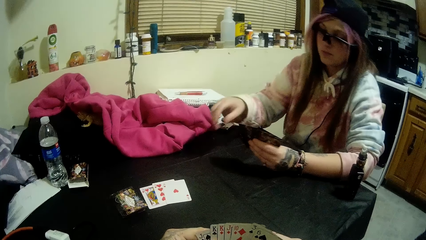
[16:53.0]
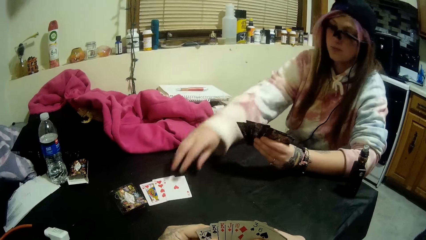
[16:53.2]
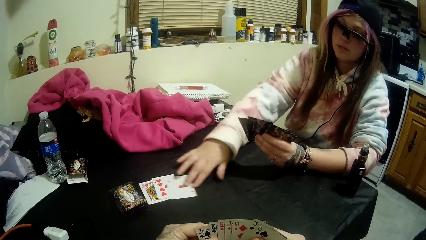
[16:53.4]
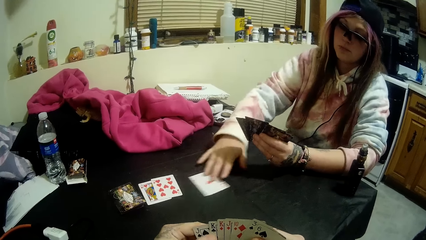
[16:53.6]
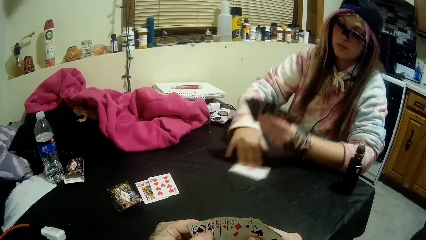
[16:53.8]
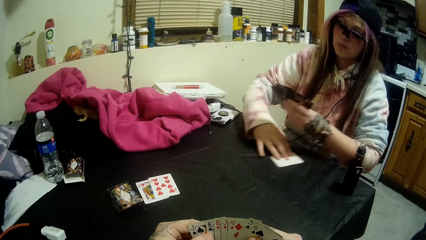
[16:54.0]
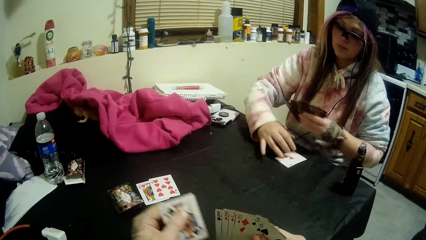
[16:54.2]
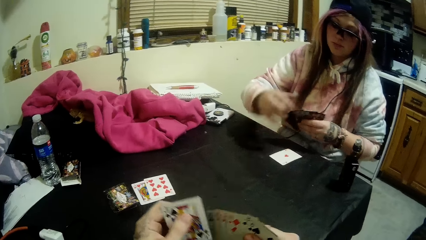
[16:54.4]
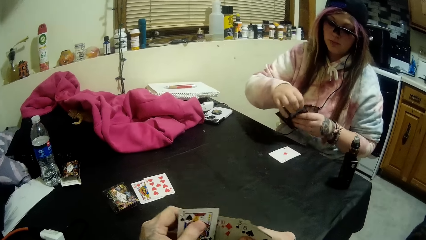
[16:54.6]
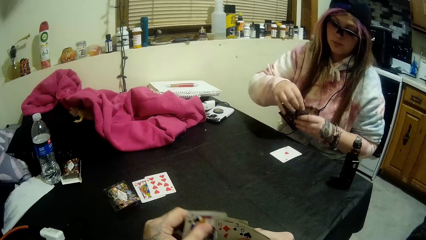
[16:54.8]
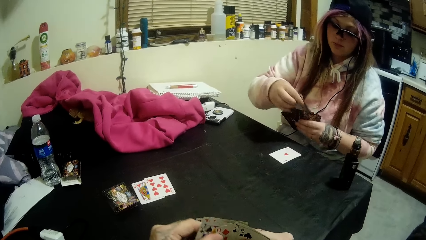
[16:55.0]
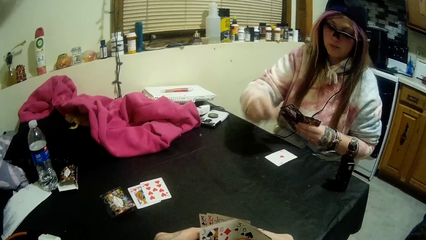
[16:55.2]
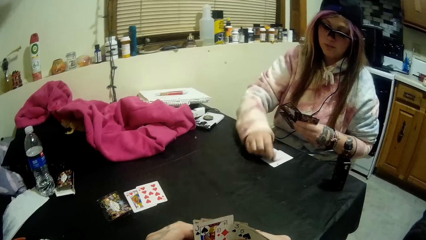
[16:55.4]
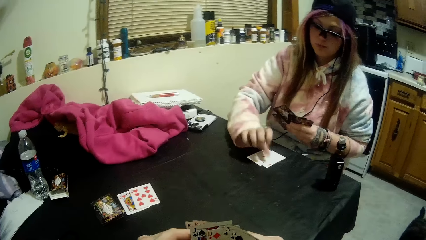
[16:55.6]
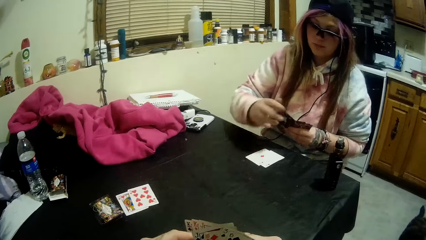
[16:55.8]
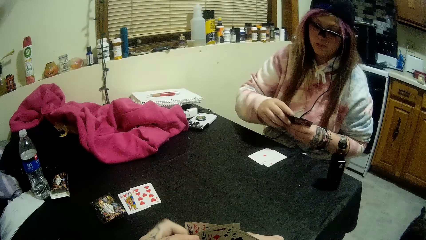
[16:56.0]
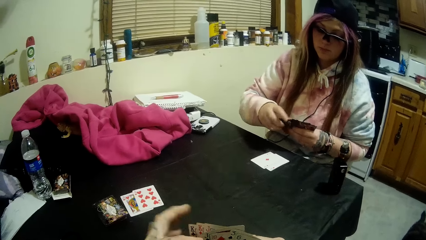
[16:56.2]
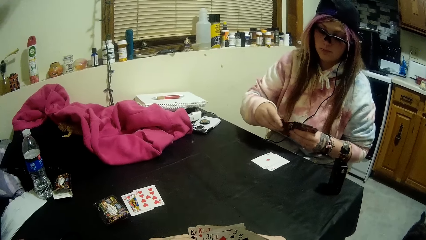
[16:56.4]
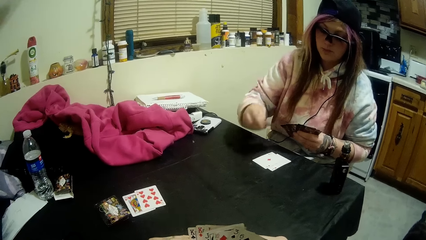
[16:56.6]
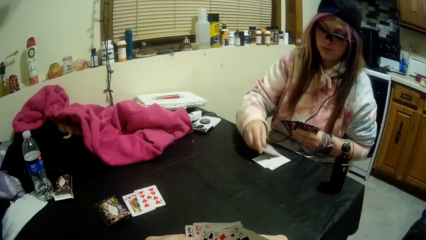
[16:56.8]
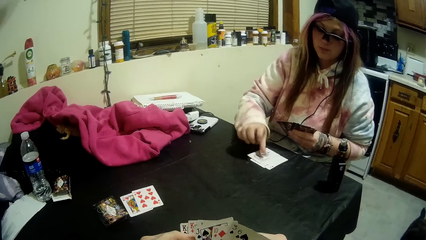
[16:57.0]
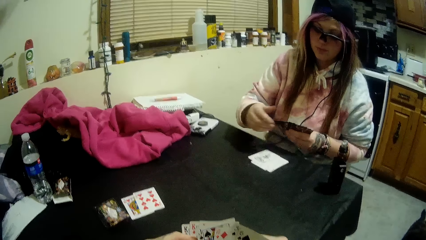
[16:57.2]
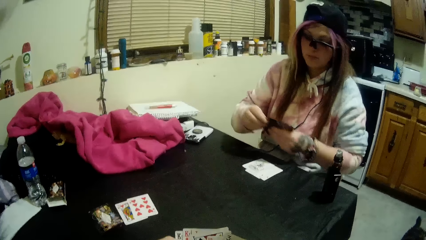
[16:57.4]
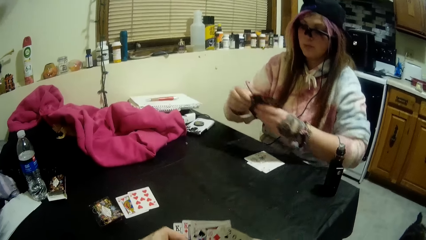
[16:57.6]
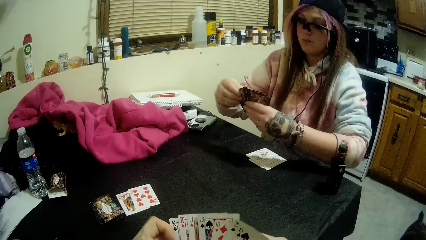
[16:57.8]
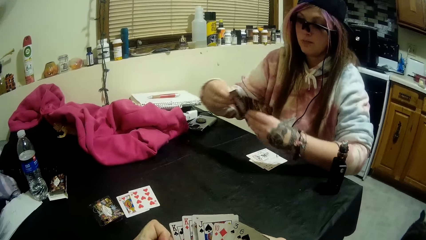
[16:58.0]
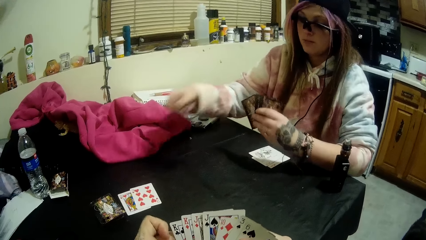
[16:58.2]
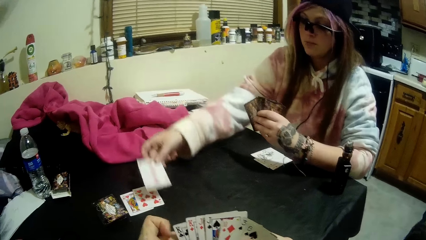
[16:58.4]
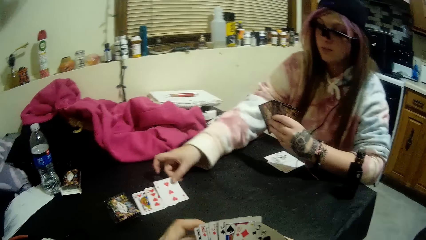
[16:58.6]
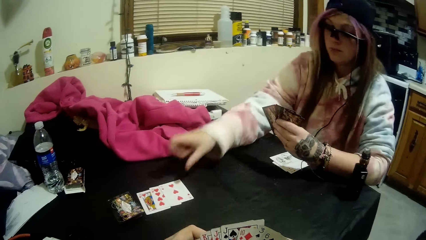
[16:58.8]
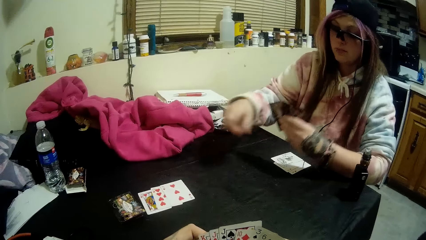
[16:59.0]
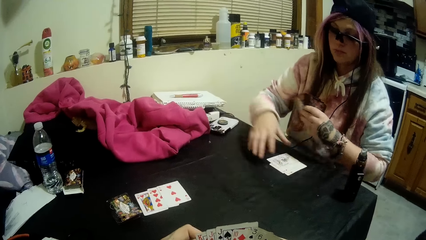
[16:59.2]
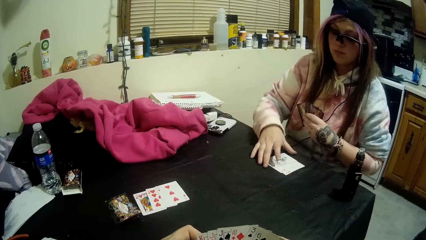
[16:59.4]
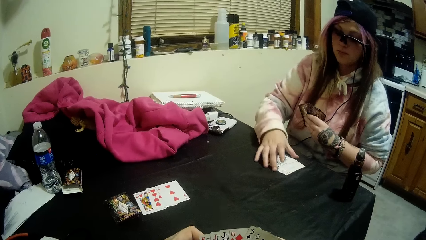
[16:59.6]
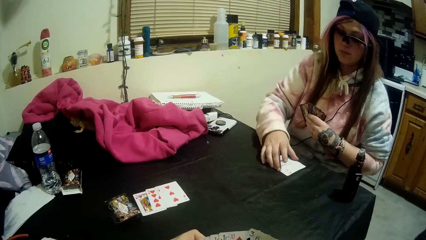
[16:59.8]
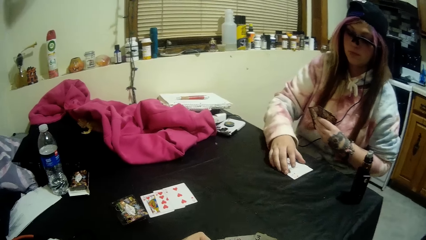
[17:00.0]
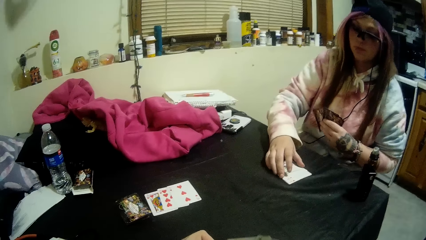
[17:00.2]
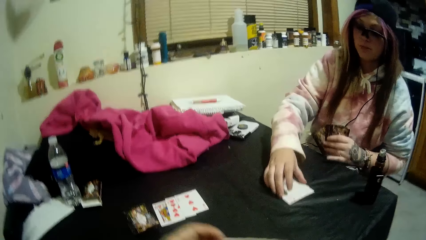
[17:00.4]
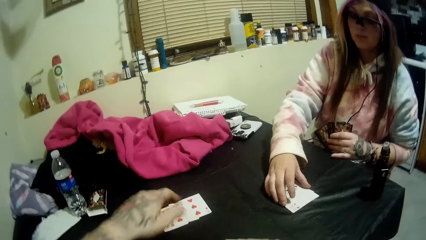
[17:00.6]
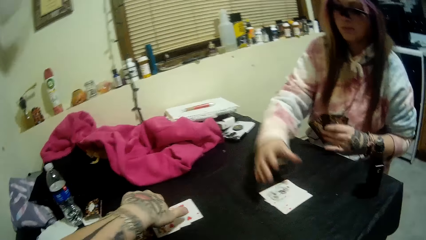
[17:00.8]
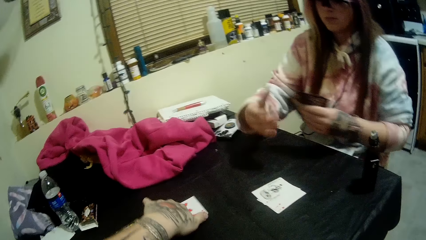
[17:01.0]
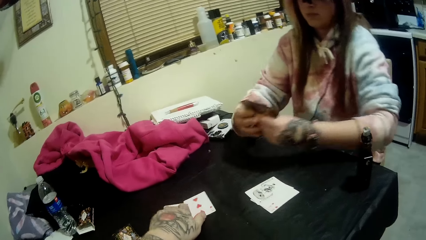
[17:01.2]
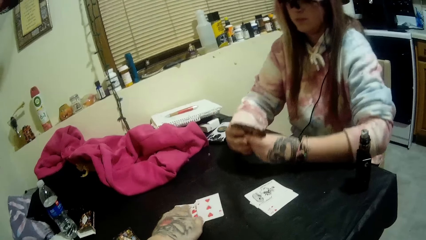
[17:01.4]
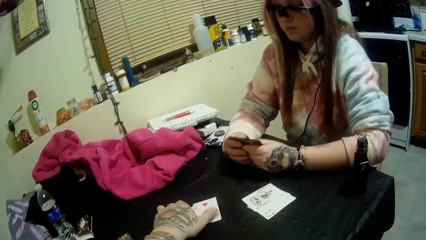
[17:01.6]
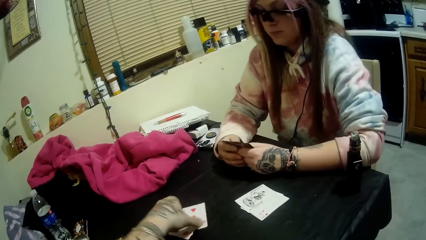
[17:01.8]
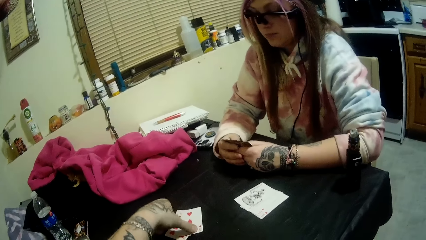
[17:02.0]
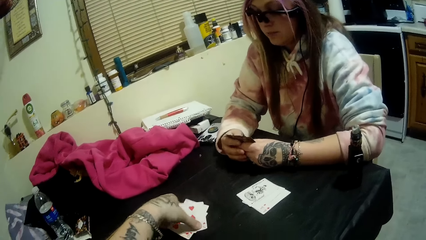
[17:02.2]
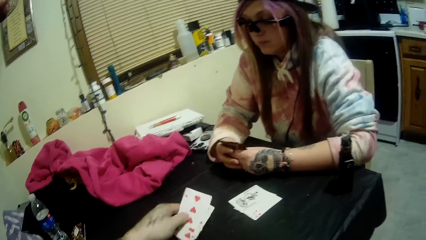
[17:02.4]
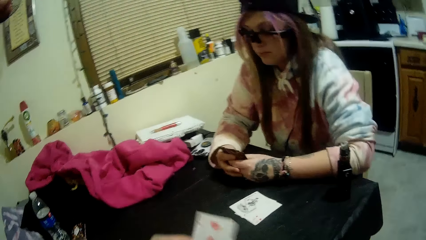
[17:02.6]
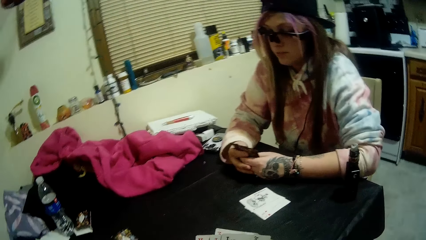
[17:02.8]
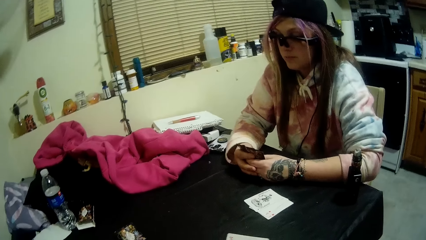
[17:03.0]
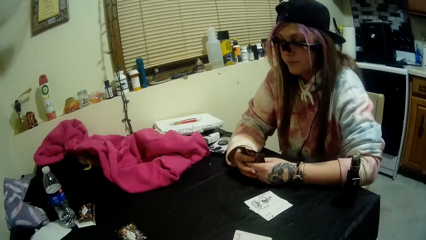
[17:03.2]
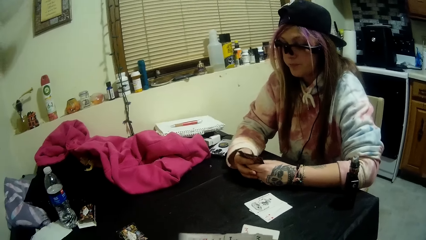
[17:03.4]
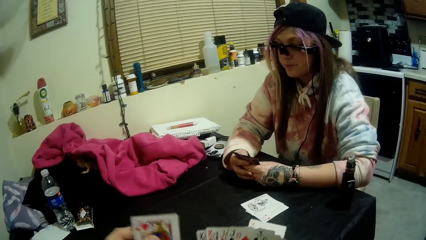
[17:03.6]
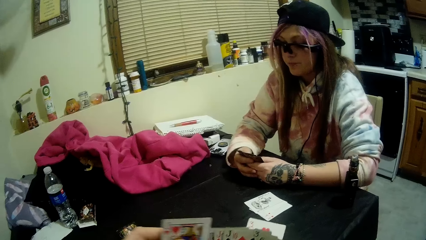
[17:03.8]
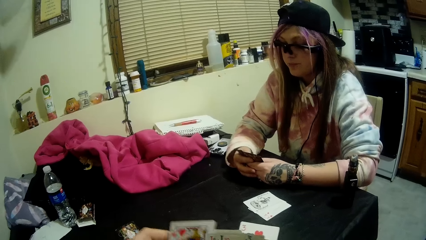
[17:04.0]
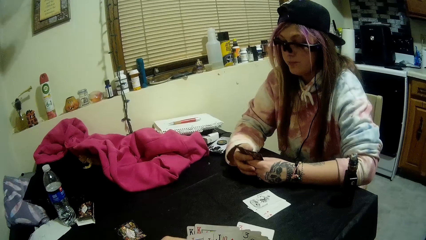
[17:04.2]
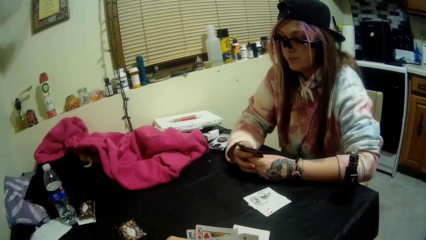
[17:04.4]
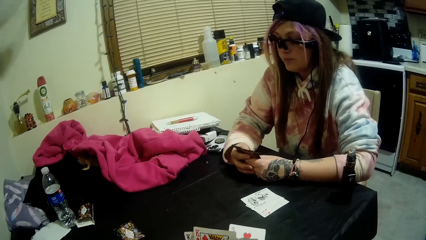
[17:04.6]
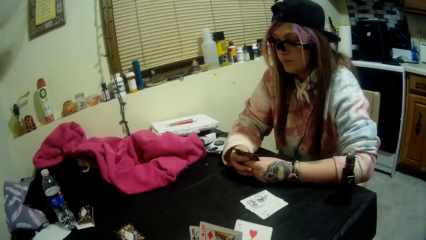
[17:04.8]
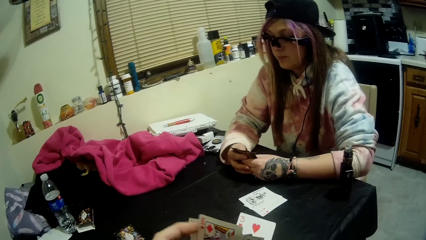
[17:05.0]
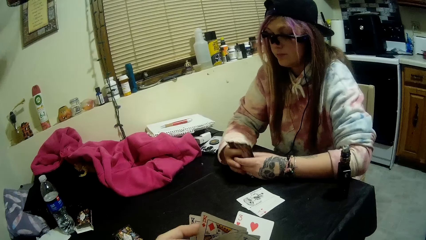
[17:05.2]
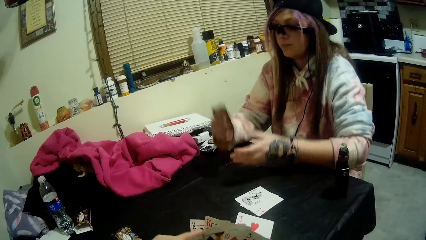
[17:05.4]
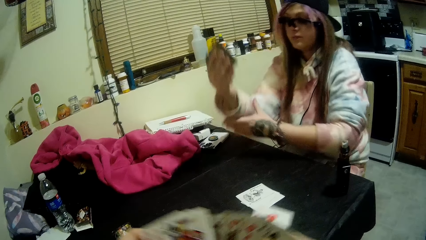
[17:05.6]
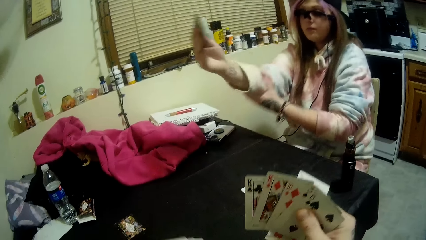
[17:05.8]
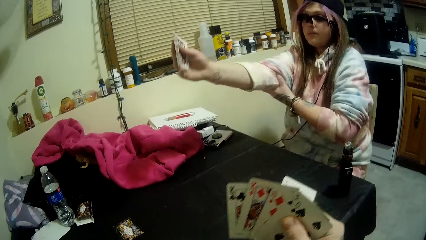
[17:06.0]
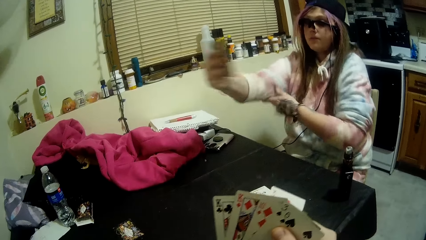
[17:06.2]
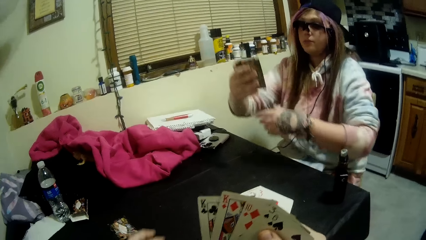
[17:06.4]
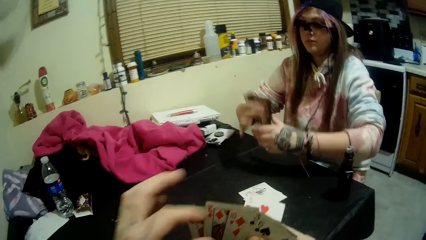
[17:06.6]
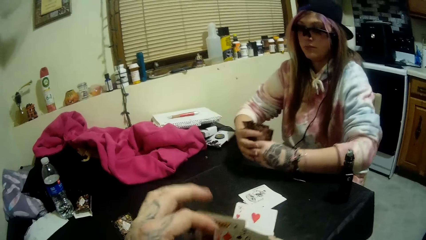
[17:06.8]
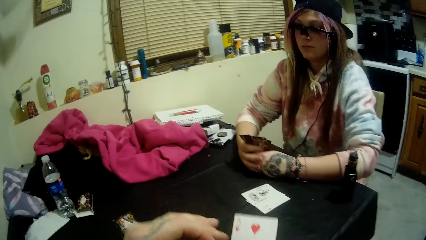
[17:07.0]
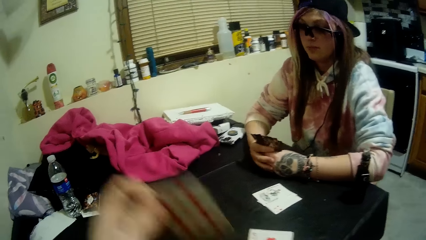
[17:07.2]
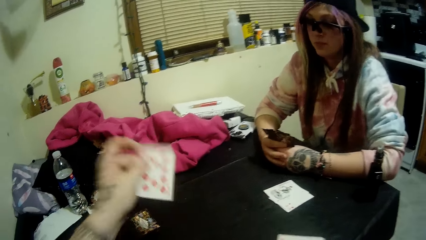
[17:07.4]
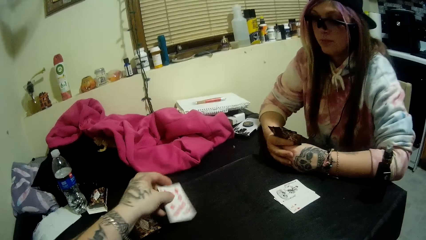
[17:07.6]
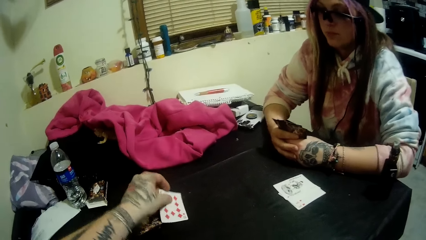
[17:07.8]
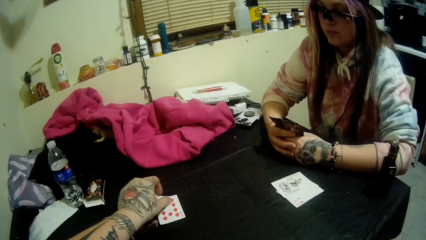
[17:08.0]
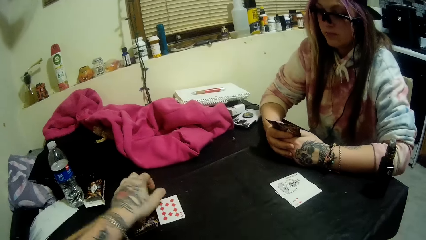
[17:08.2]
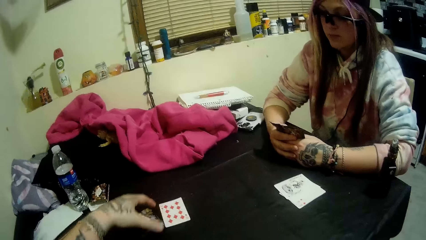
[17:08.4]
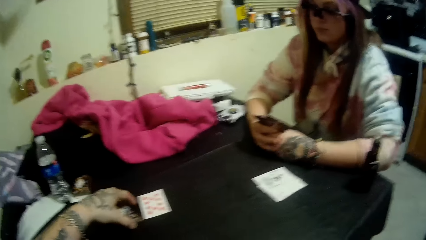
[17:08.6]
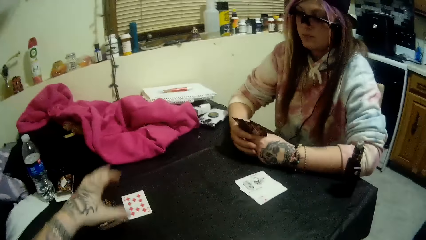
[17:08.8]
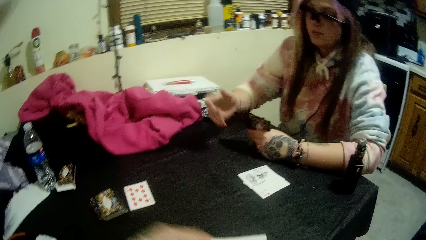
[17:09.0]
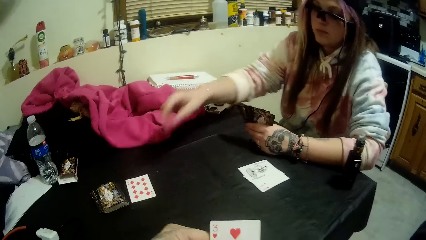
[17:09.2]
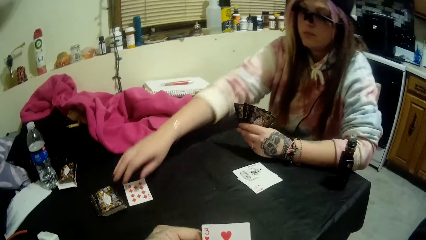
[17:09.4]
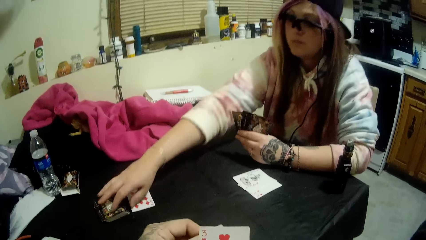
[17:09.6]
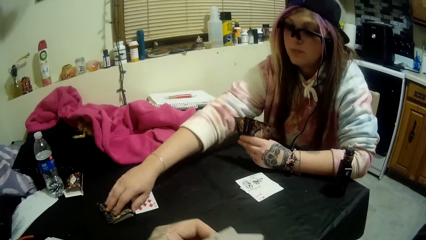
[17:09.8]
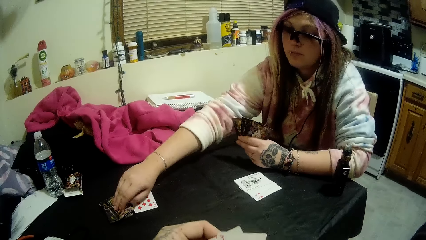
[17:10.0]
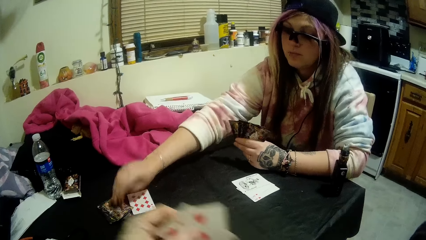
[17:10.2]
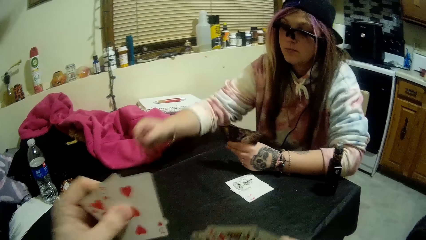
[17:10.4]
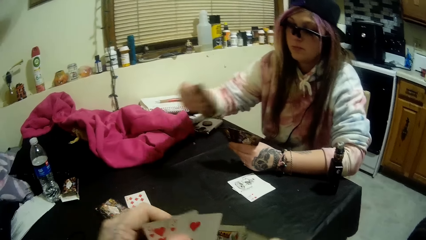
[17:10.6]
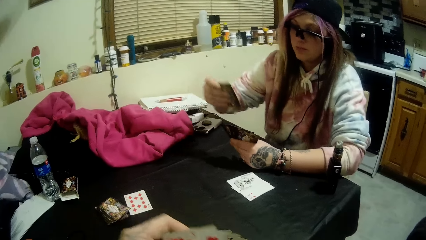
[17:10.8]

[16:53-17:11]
The woman moves a card from the cards beside the stack of cards with her right hand. The woman pulls a card from the cards in her hand and drops a card in her hands on the card on the table. The woman pulls another card from the cards in her hand and drops a card in her hands on the card on the table. The woman drops a card in her hand on the cards beside the stack of cards. The woman moves some cards on the table with her left hand. The camera wearer picks the cards beside the stack of cards with his left hand. He sorts the cards. He scans through the cards in his hands. The woman pulls her sleeves. The camera wearer drops a card in his hands beside the stack of cards. The woman picks a card from the stack of cards with her right hand. The camera wearer scans through the cards in his hands.
